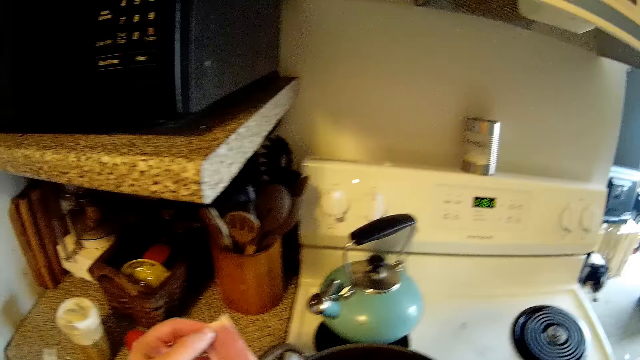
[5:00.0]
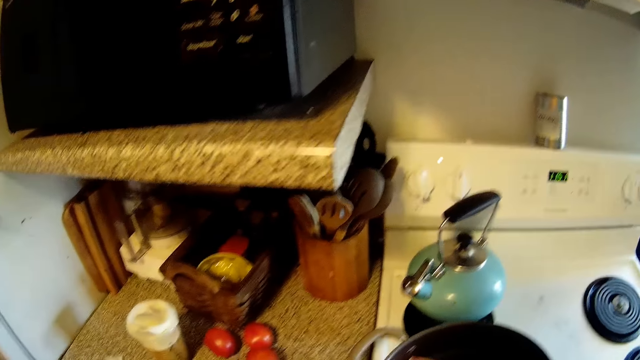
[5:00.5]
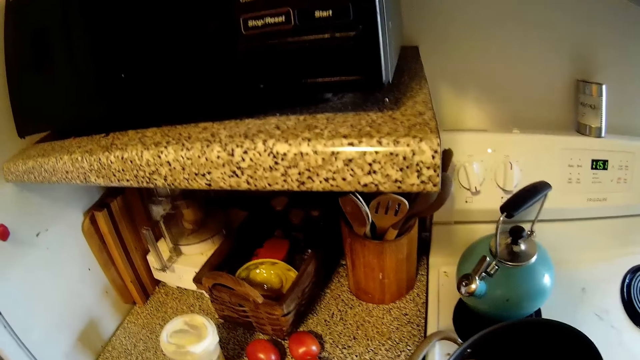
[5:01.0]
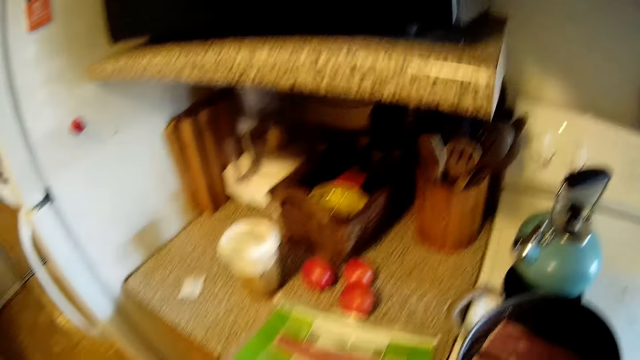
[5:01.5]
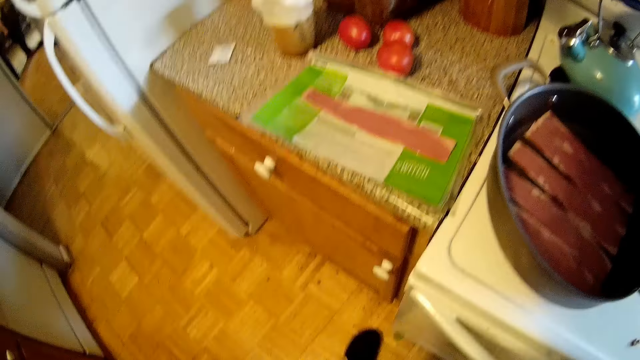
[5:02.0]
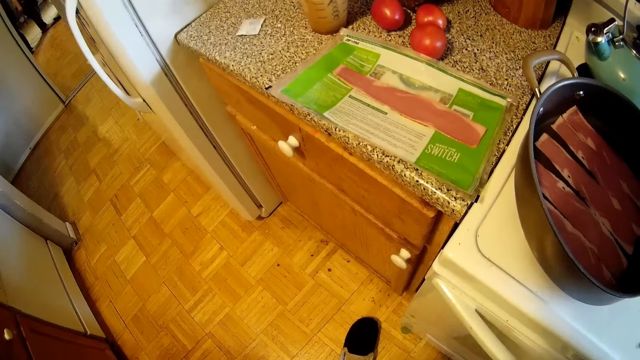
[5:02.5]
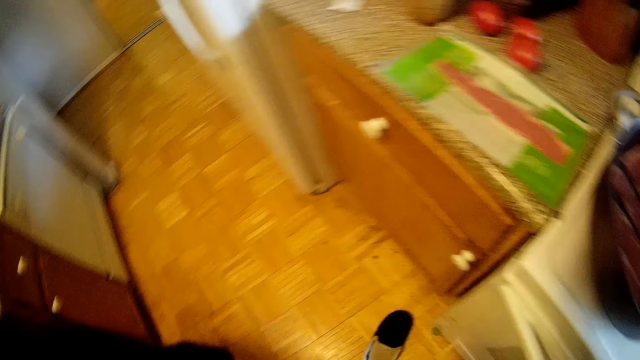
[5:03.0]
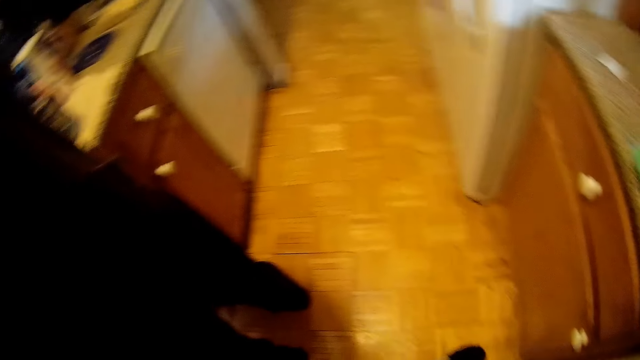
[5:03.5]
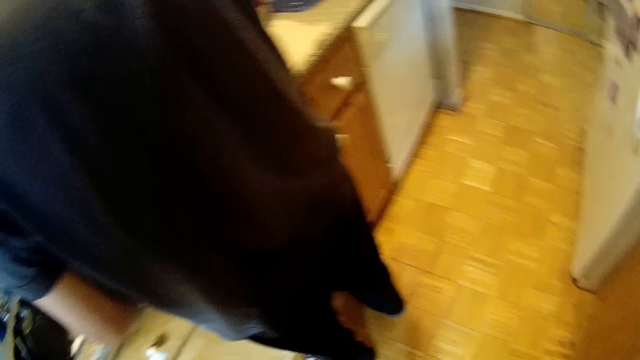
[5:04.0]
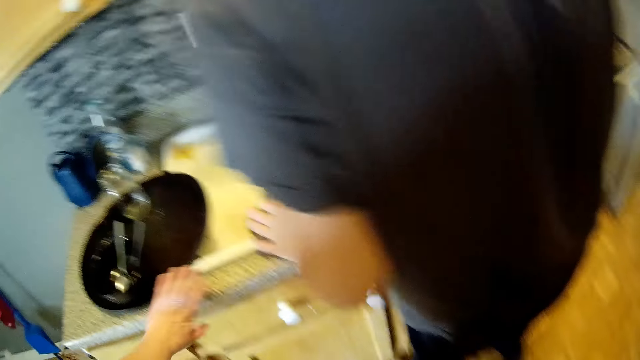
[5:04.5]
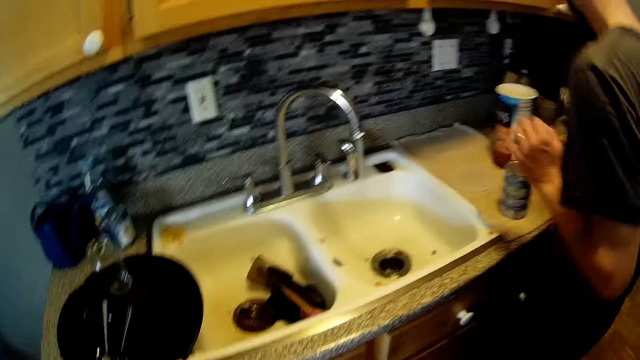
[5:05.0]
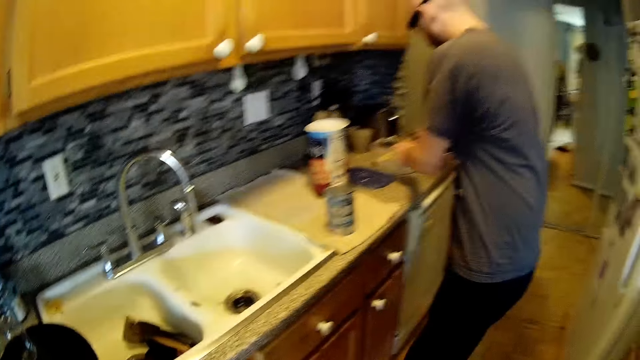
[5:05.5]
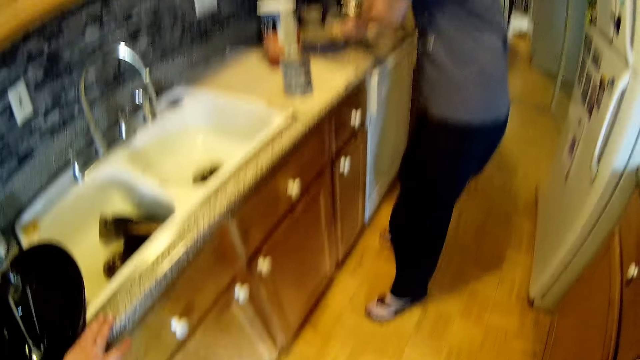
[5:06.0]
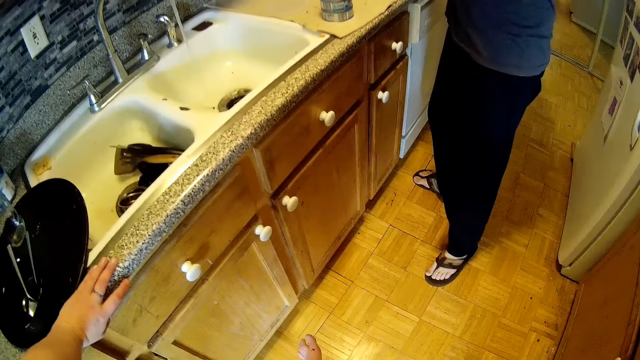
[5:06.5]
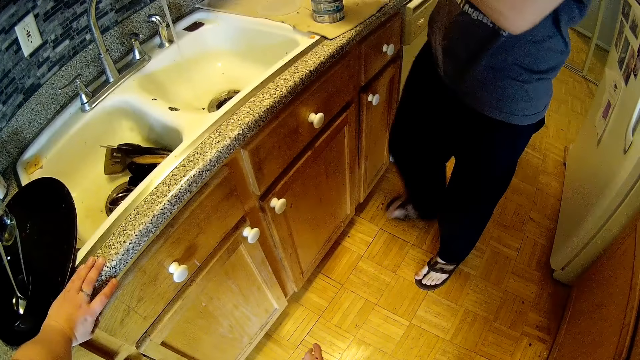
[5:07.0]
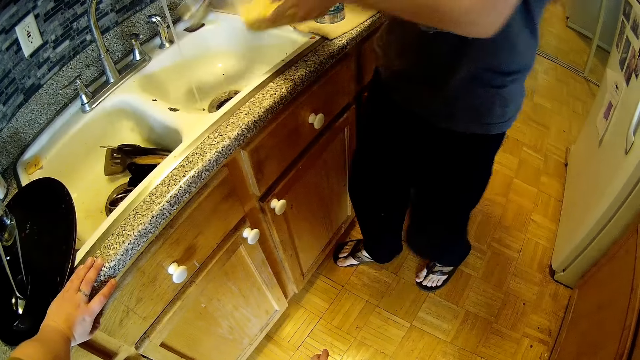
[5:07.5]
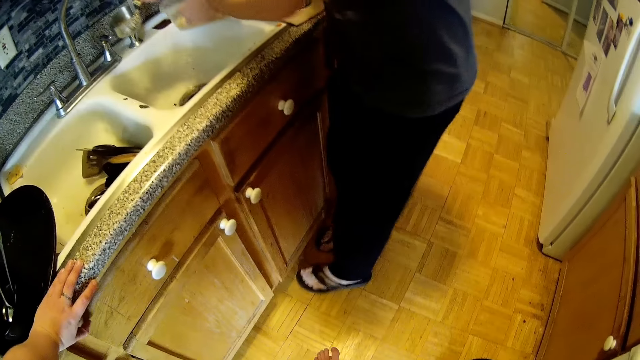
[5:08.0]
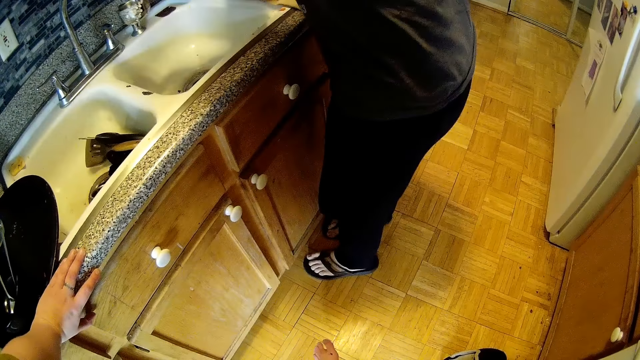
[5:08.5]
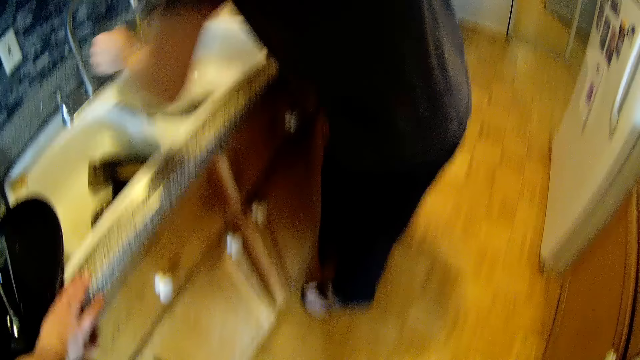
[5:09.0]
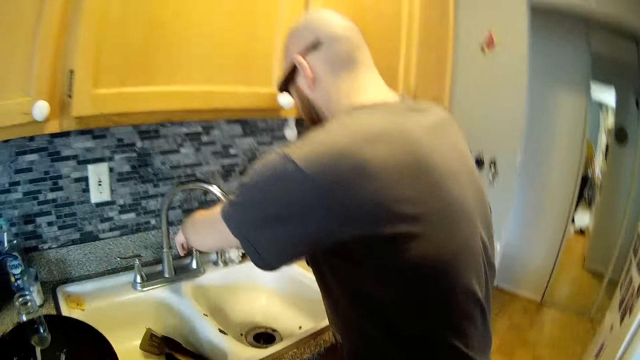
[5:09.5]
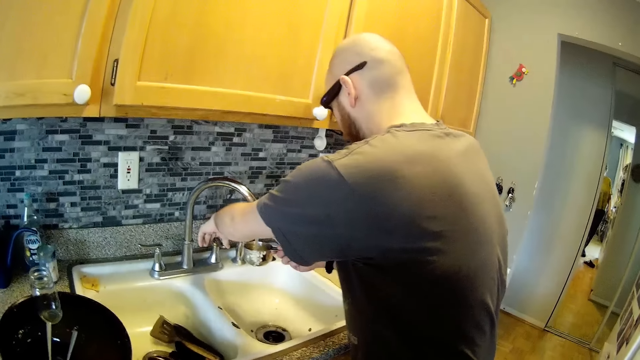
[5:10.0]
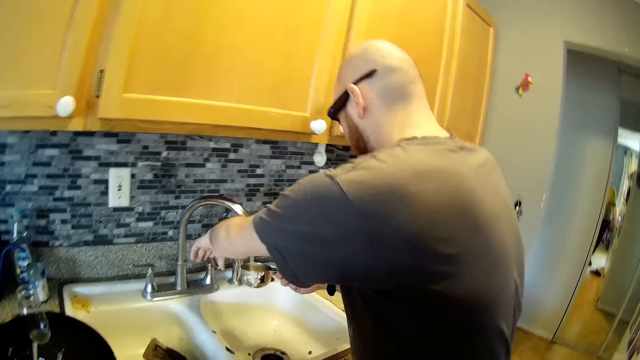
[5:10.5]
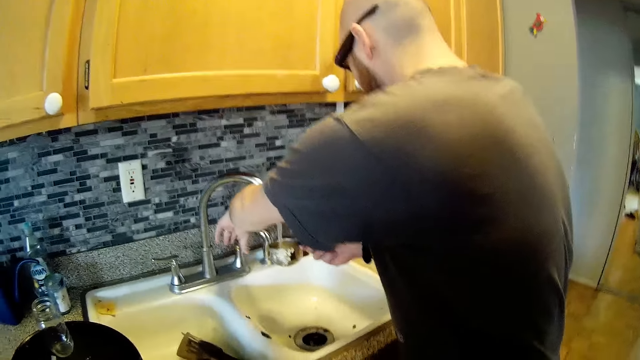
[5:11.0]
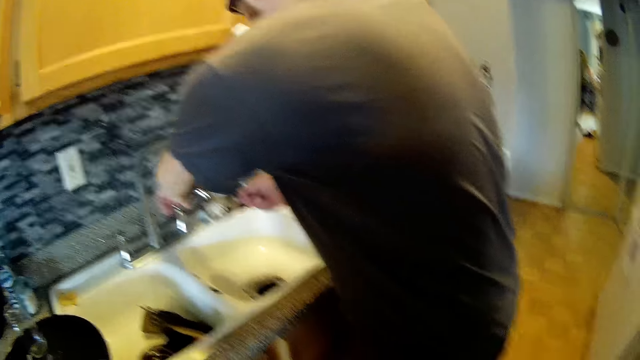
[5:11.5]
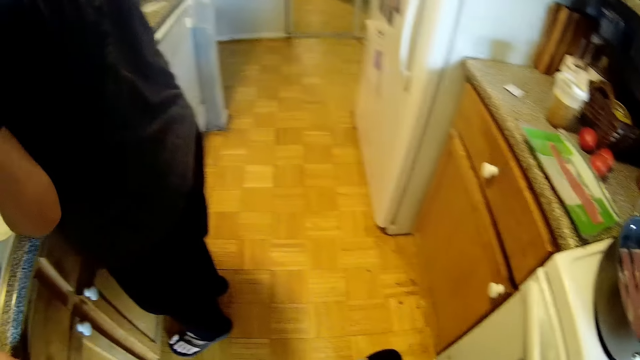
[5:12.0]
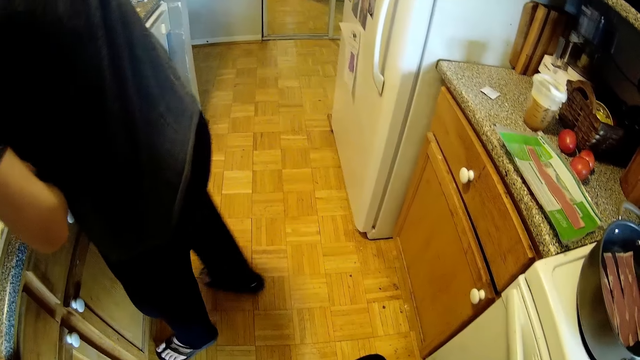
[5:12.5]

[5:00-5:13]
The camera wearer sings and looks around. She talks to a man and looks around. She places her left hand on the table. She touches the kitchen counter. She talks to the man. The man talks to the camera wearer. The man holds a tin in the left hand. The camera wearer talks to the man. She talks to the man again. The man touches the tap. The man fills up a measuring spoon in his right hand with water from the tap. The camera wearer talks to the man. The man talks to the camera wearer. The man turns off the tap.

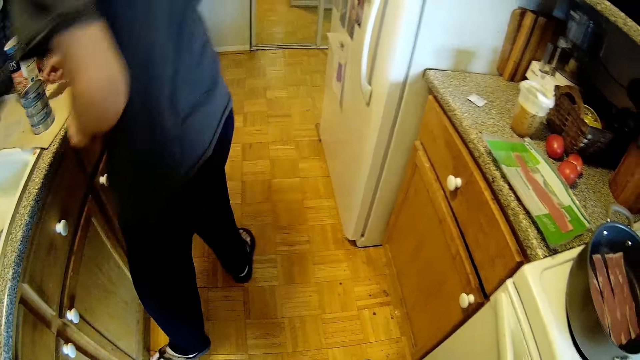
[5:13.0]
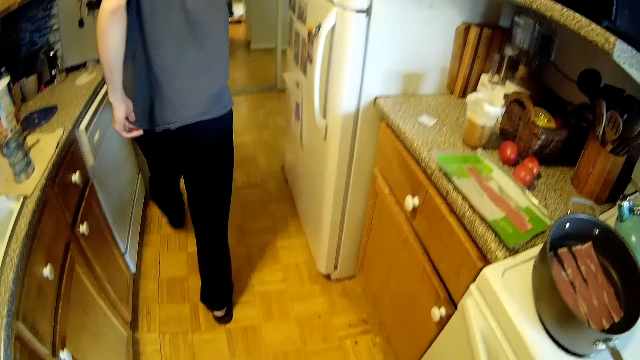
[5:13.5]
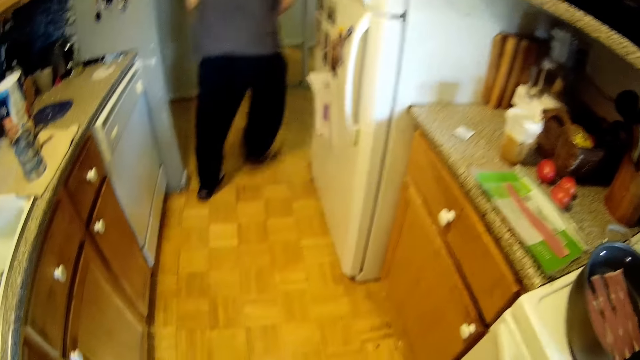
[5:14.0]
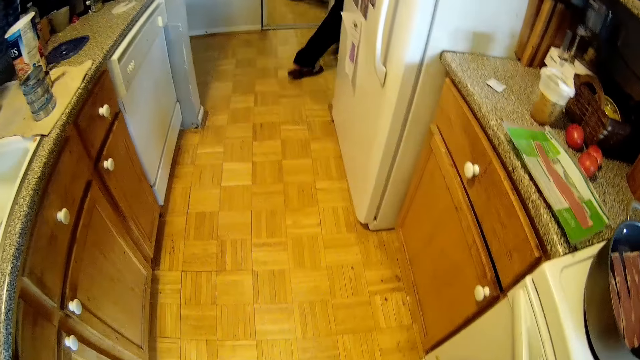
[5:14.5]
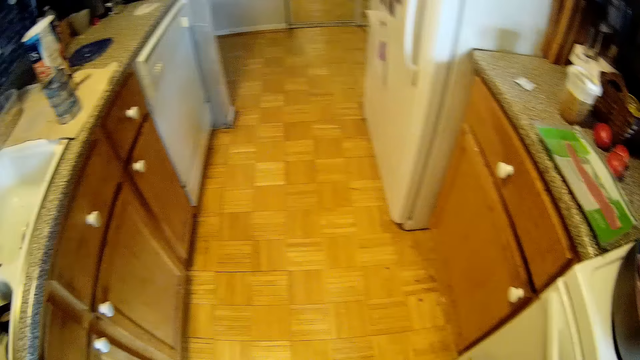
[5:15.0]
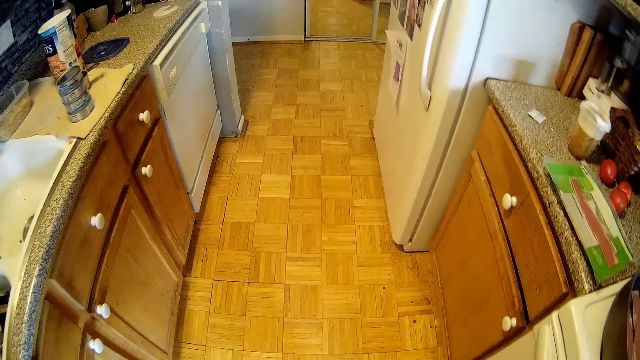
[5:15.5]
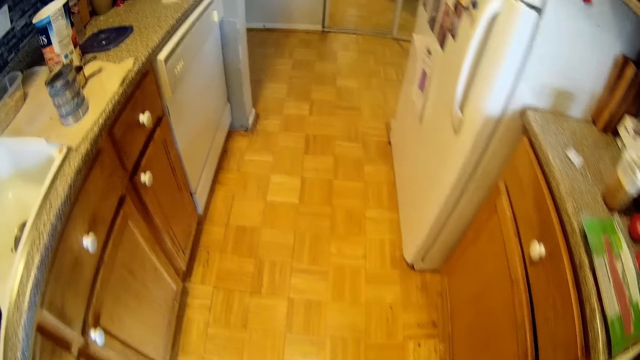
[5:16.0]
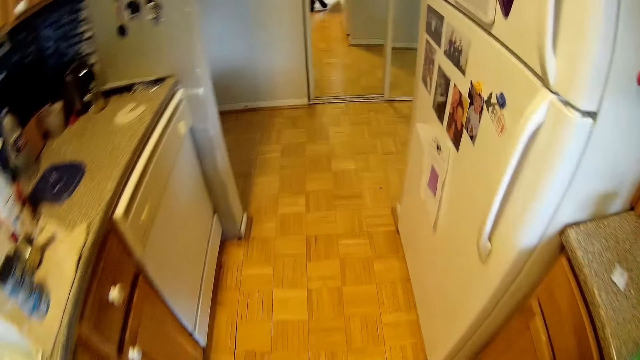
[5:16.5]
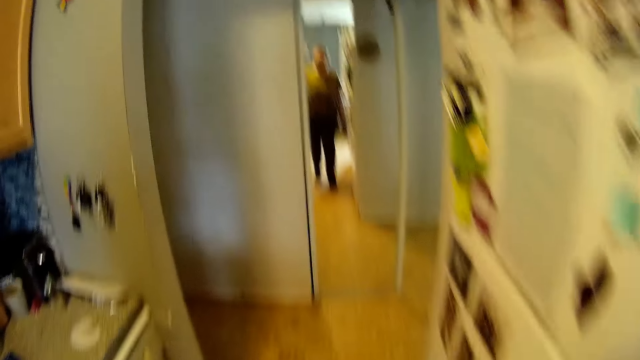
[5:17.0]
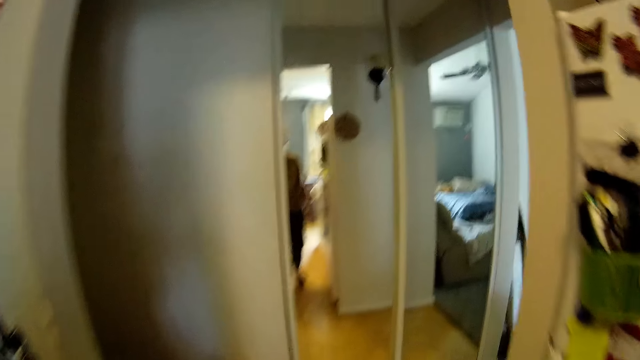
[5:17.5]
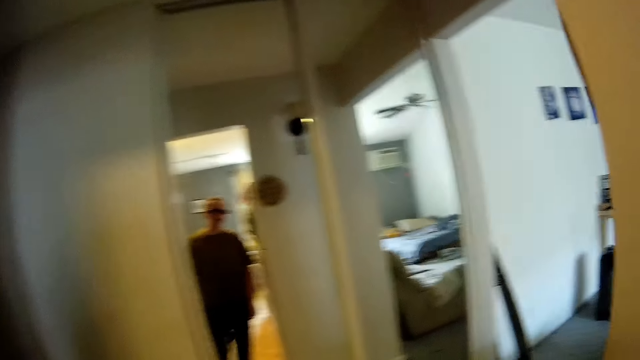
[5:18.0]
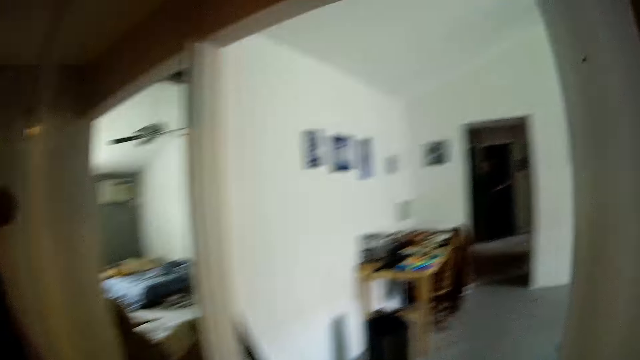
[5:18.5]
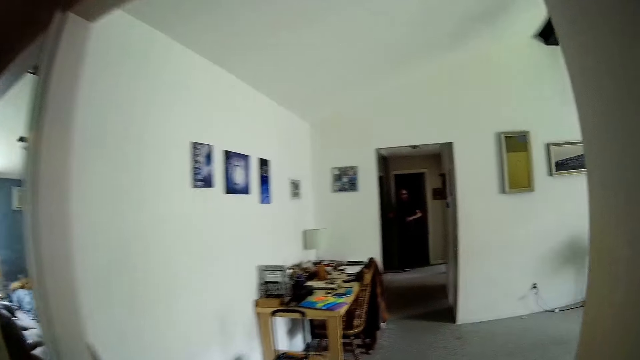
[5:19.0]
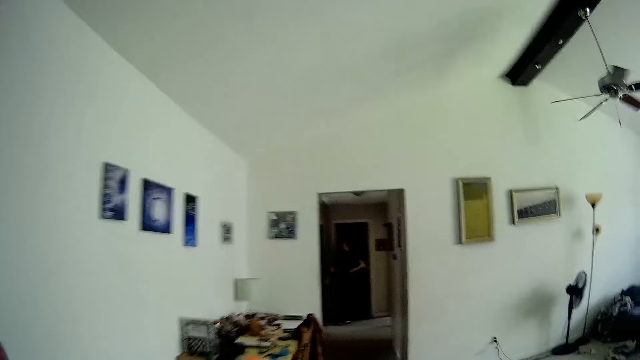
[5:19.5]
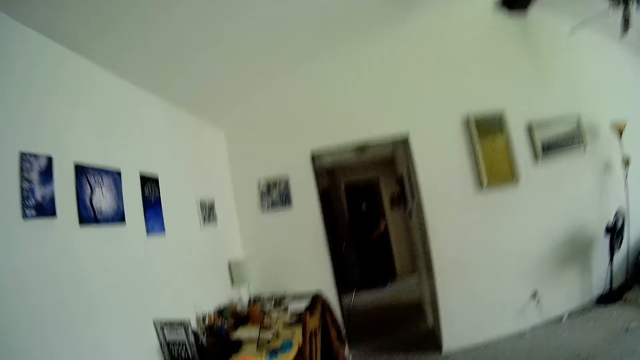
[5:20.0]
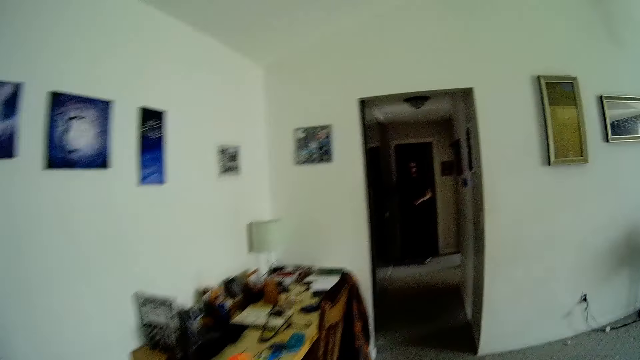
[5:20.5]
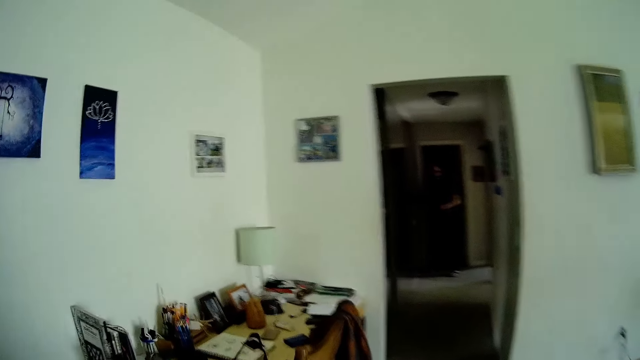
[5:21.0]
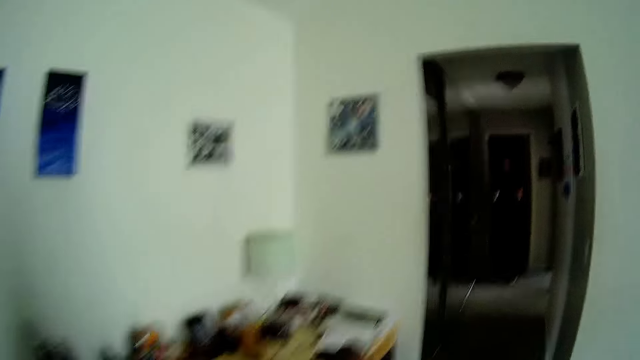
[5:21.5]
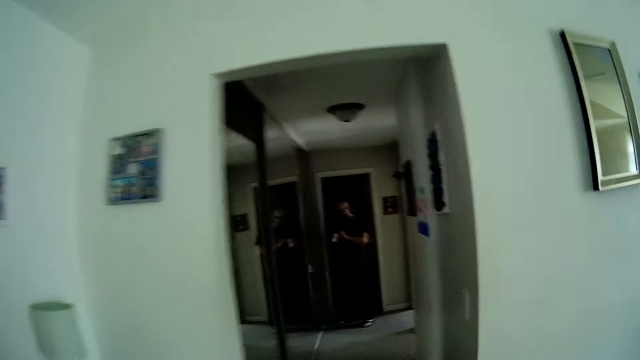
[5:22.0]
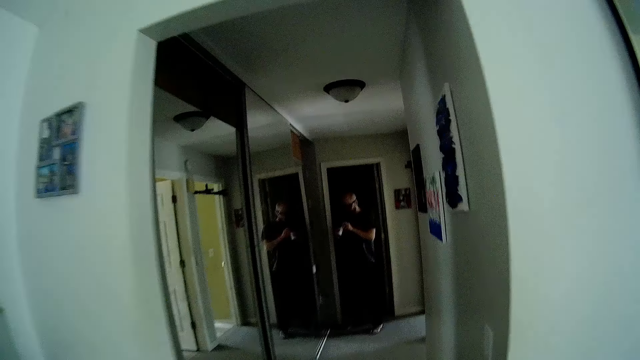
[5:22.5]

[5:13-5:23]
A man walks. The man puts the measuring cup on the kitchen counter. The camera wearer talks to the man. They walk, and walk again. They talk to the man. They walk. The man talks to the camera wearer. The camera wearer walks and talks to the man.
